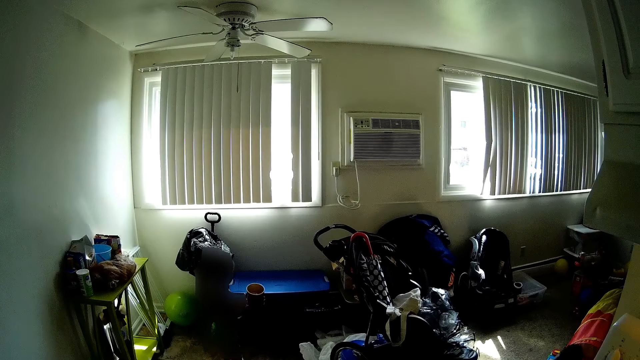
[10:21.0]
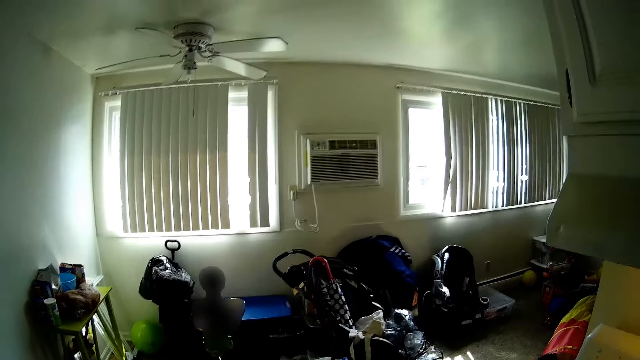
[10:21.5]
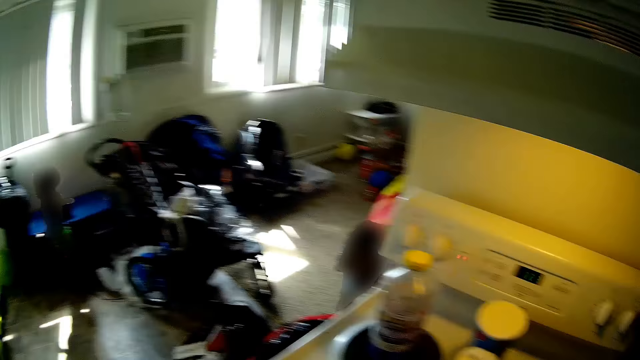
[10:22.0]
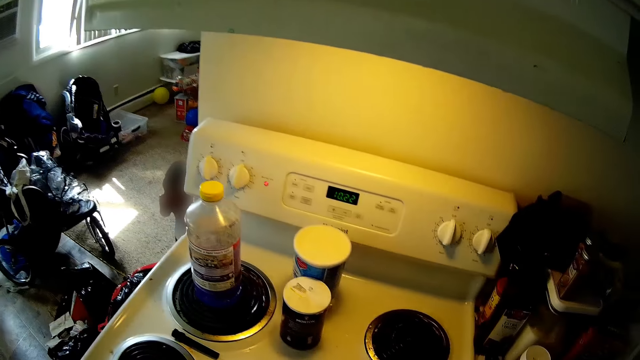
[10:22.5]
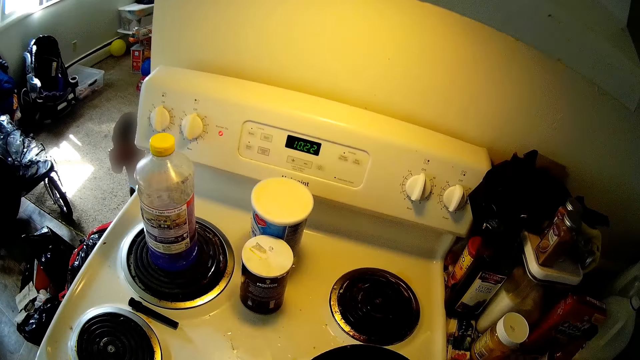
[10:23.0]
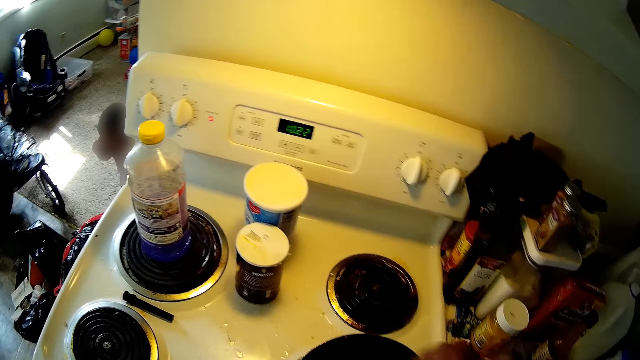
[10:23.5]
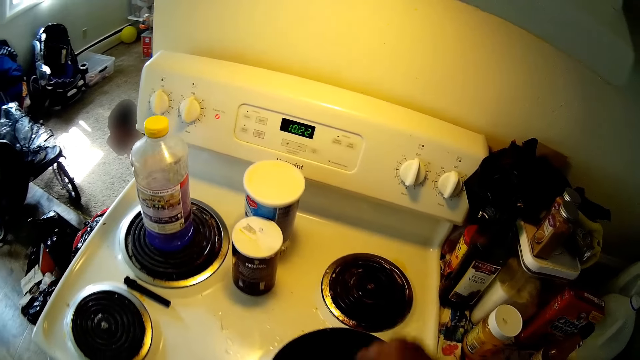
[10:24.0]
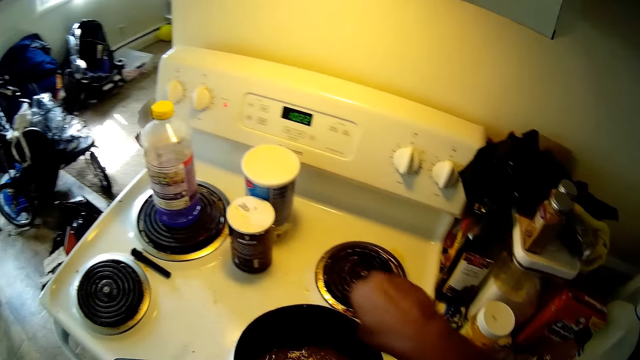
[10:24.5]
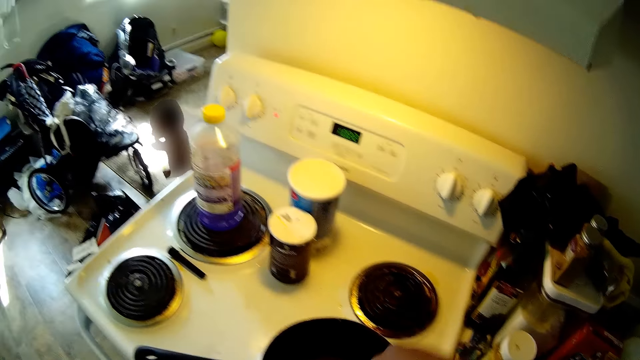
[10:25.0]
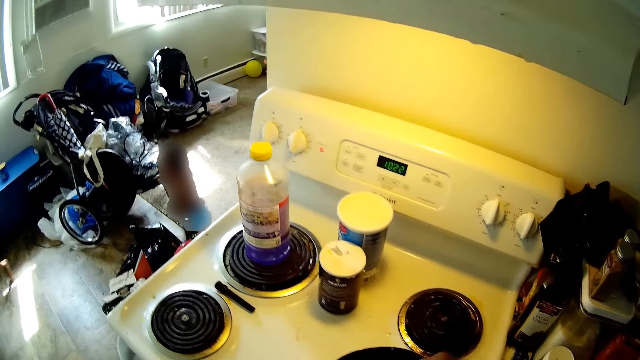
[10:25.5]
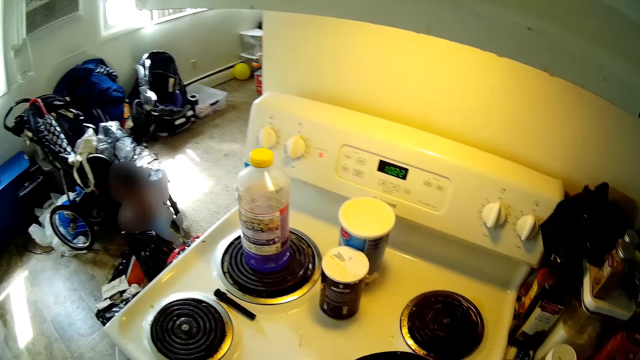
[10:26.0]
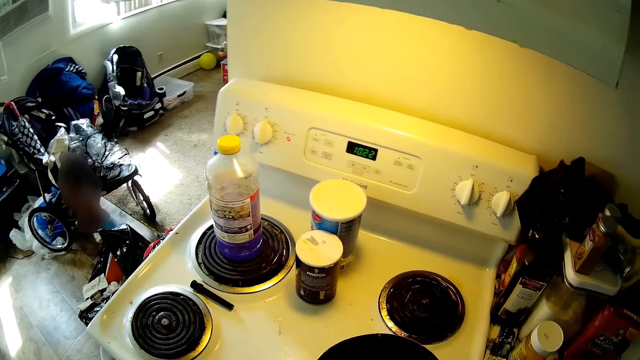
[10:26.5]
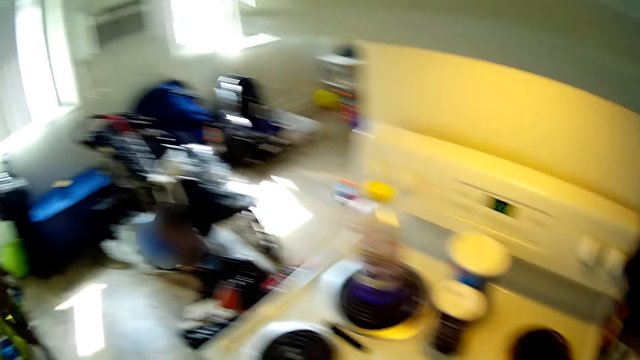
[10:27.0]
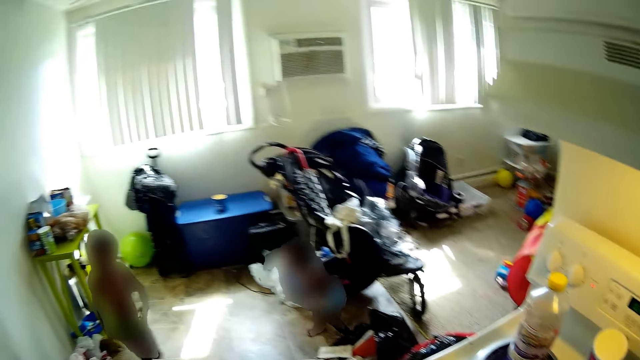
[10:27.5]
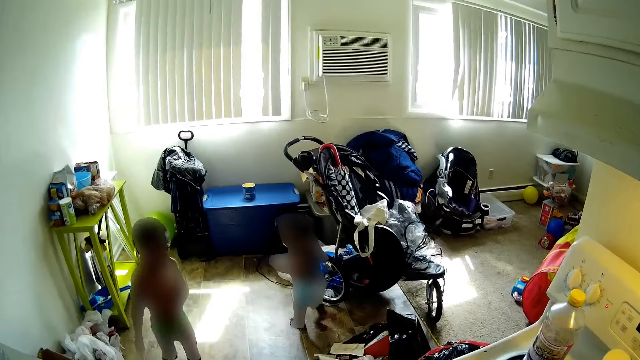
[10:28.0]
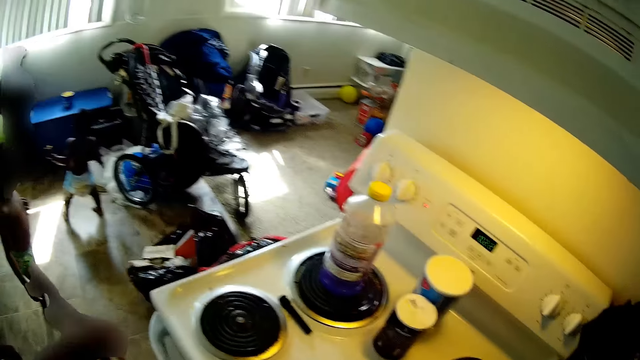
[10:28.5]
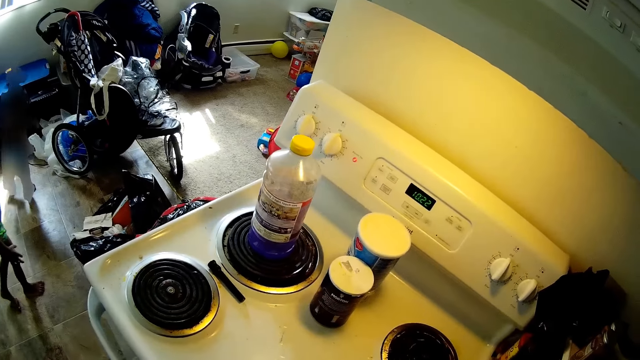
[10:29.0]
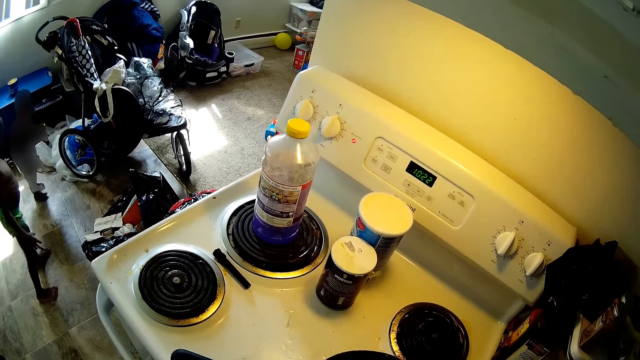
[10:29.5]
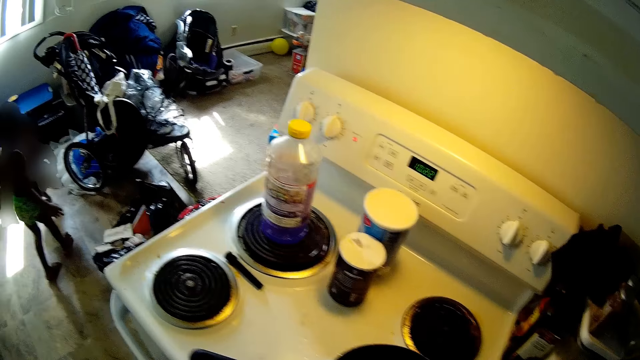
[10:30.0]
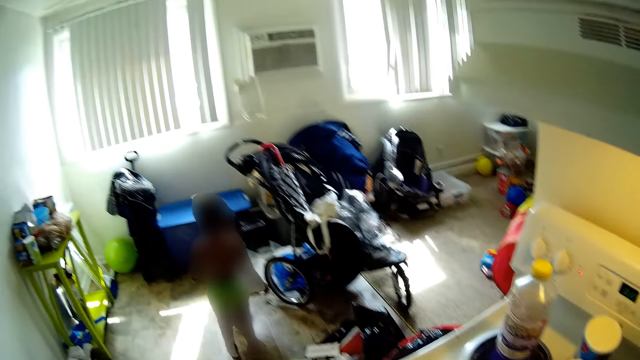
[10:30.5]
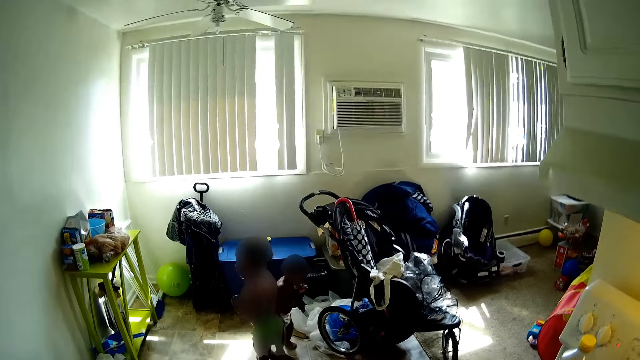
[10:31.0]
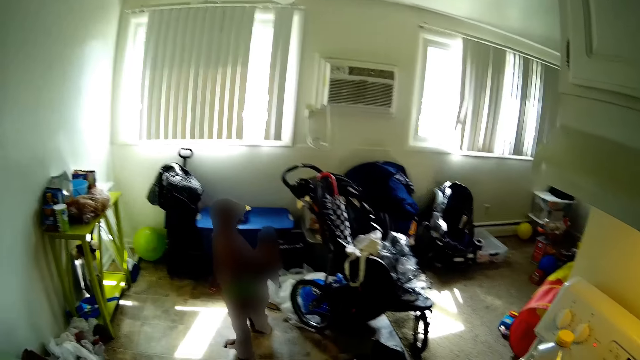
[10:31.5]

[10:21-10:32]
The child places the container at the table. The camera wearer whisks the coffee in the pot with the spoon in her right hand. She asks for the menu.

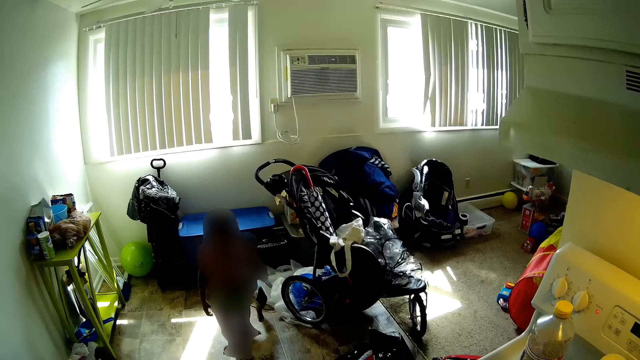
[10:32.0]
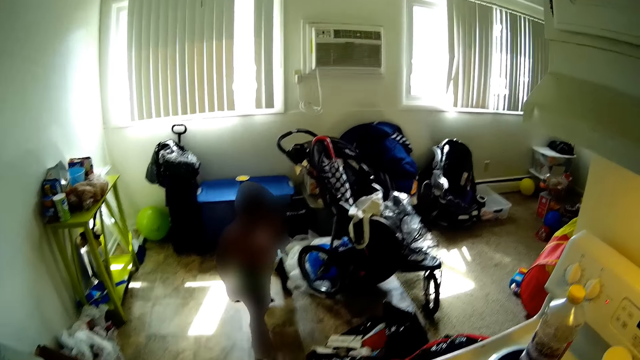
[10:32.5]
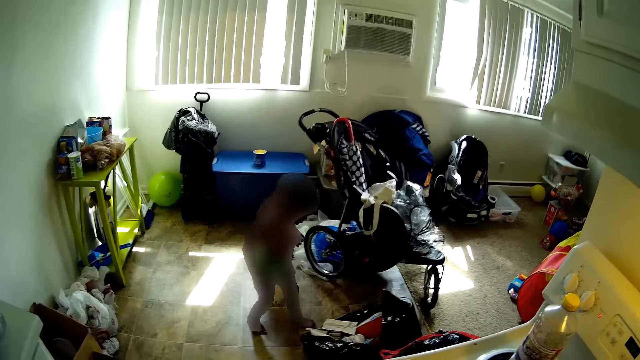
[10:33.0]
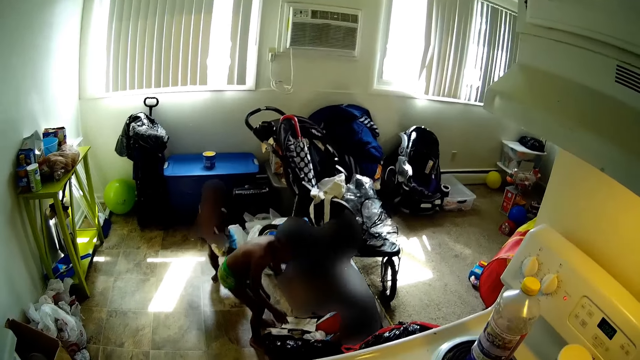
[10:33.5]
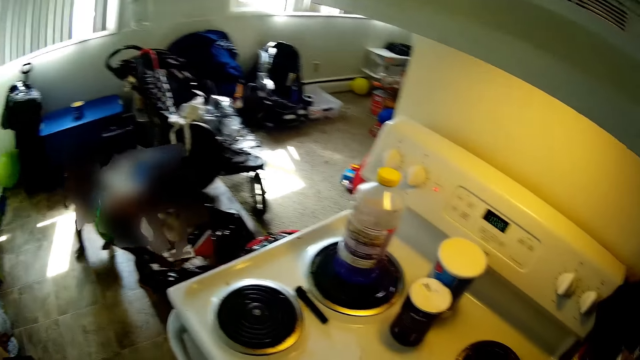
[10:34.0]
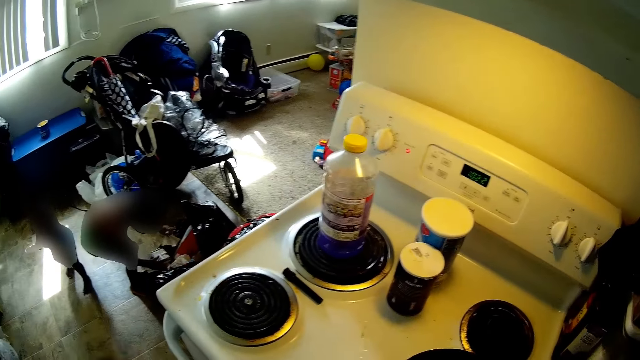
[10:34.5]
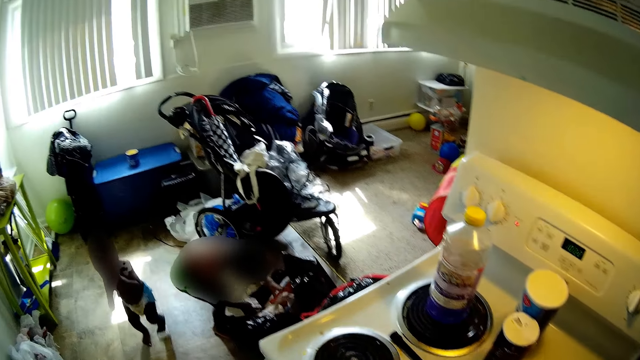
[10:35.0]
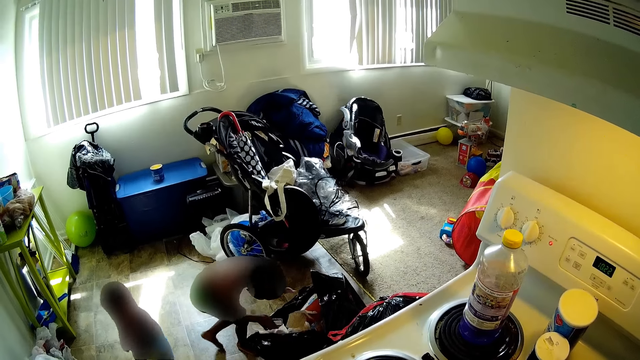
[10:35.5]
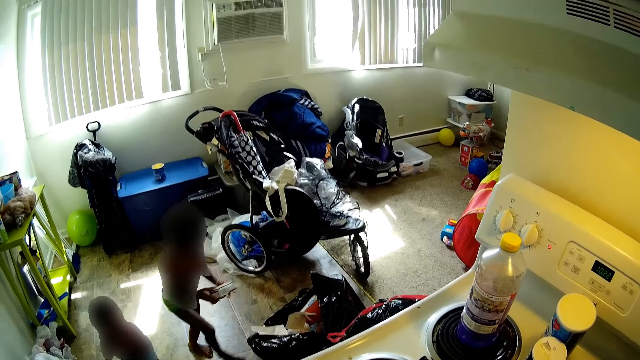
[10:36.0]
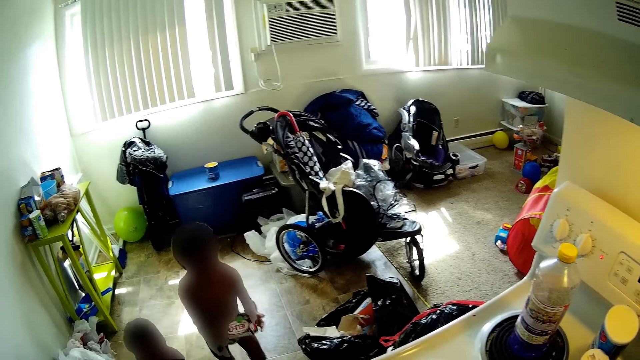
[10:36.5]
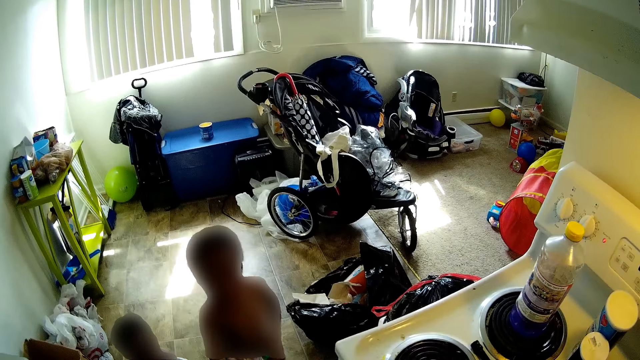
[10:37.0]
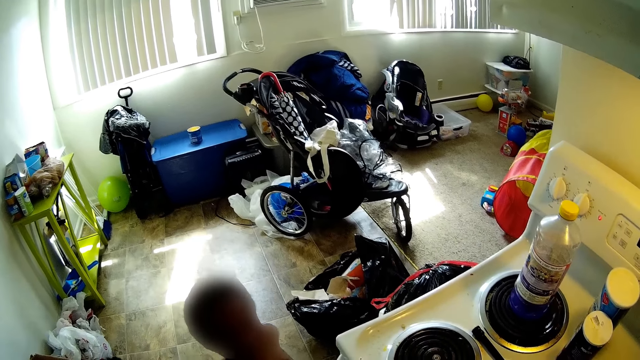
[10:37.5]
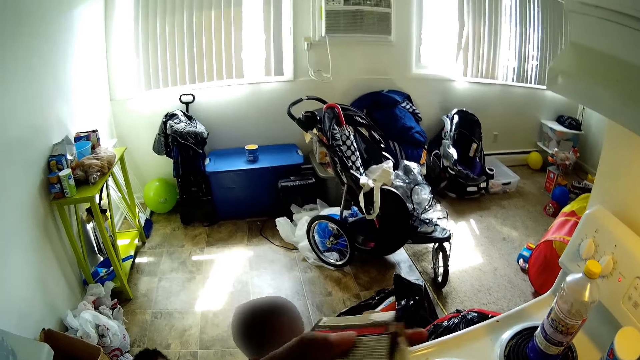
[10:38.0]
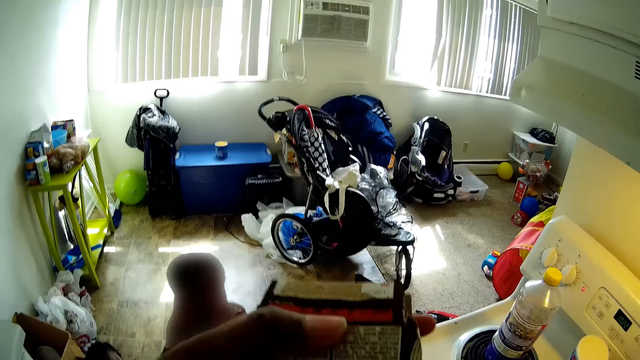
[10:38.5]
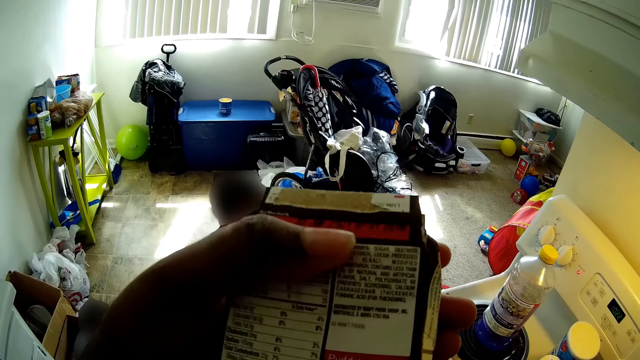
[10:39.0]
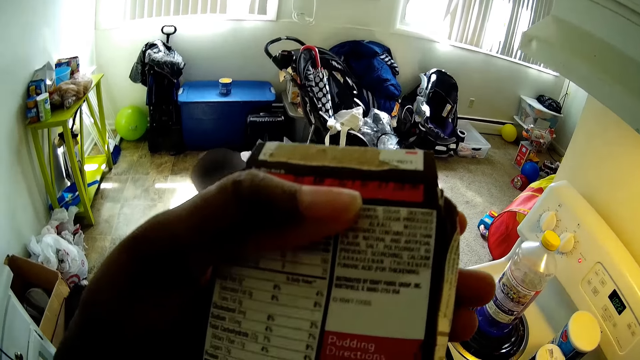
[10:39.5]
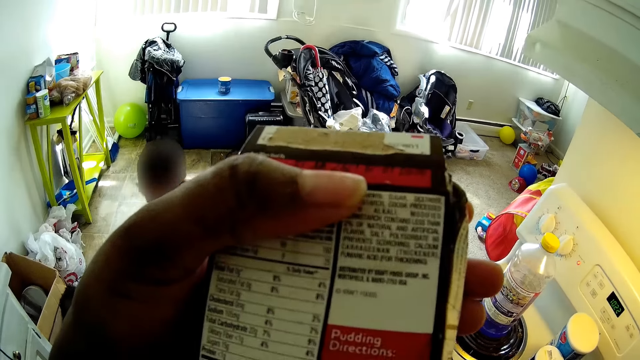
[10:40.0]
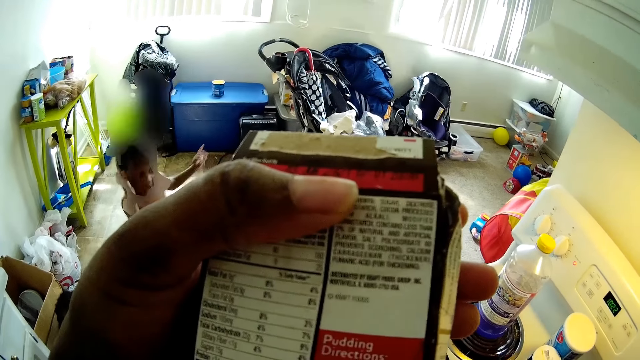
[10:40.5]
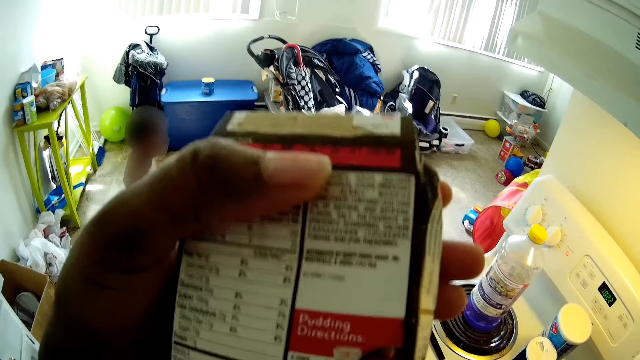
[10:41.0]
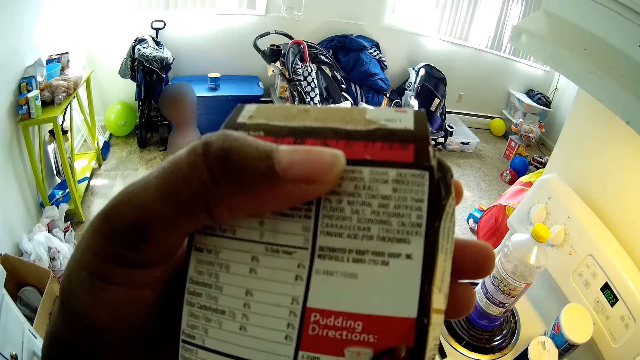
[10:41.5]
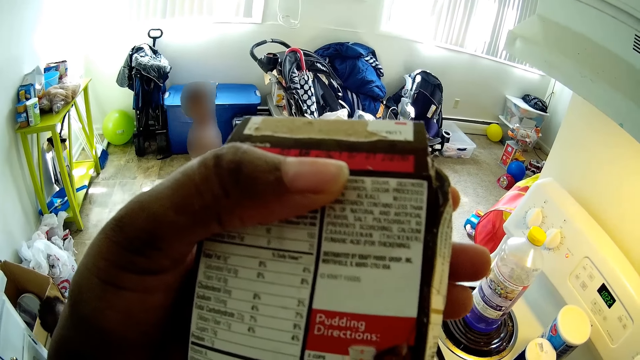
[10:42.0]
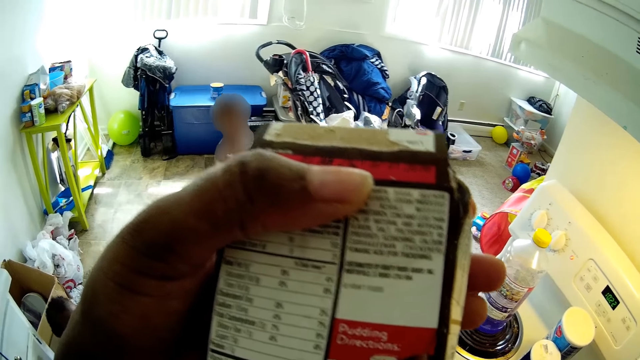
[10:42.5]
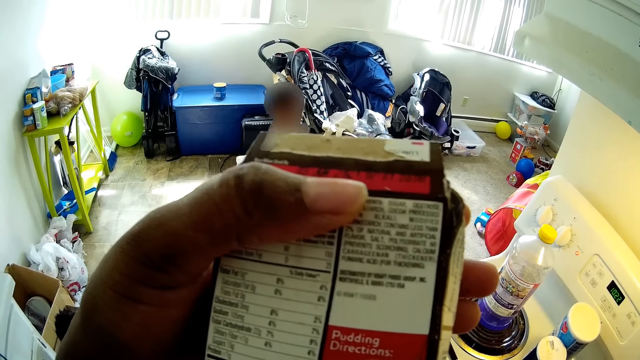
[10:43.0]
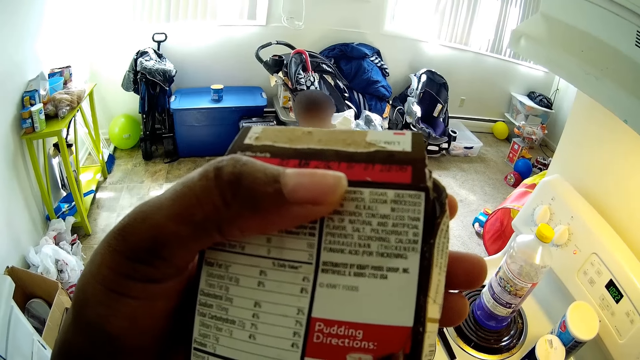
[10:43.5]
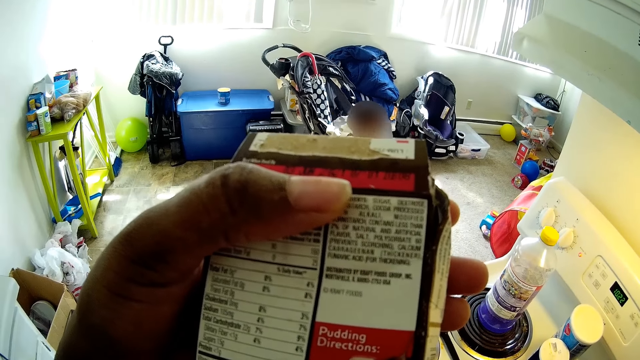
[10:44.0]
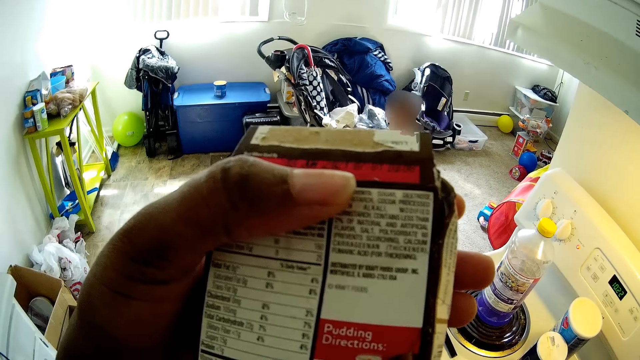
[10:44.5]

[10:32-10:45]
The boy picks up the box of pudding or menu from the waste bin with both hands. The camera wearer collects the box from the boy. She holds the box with her left hand. She reads the menu.
